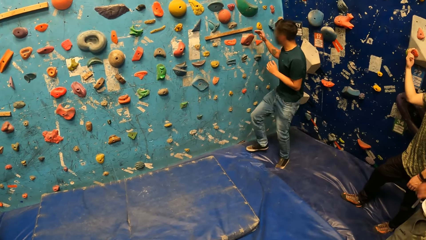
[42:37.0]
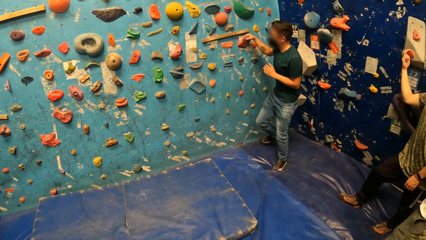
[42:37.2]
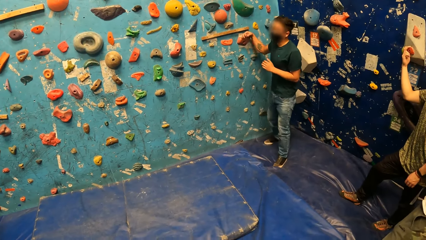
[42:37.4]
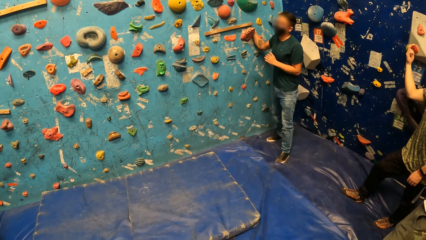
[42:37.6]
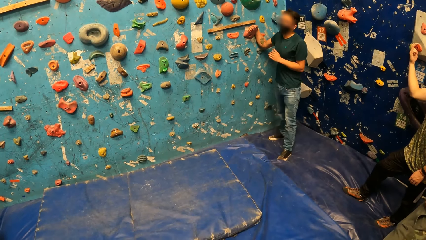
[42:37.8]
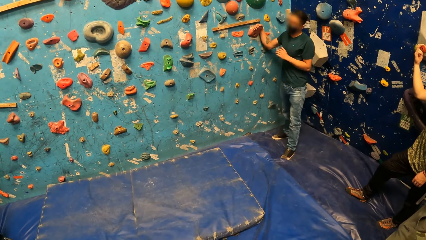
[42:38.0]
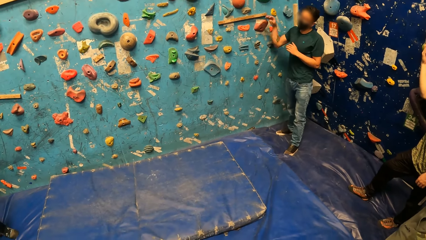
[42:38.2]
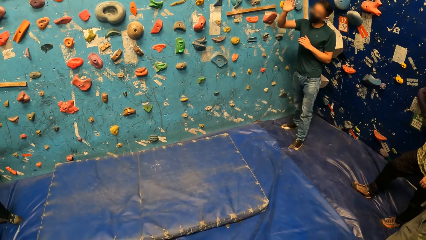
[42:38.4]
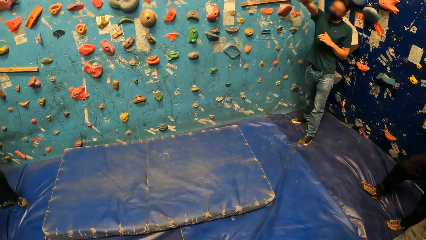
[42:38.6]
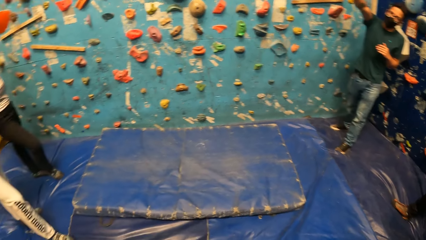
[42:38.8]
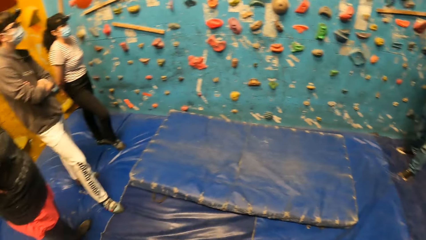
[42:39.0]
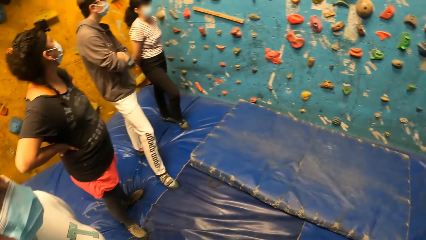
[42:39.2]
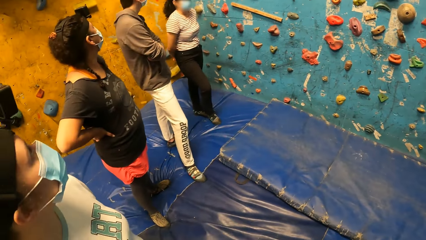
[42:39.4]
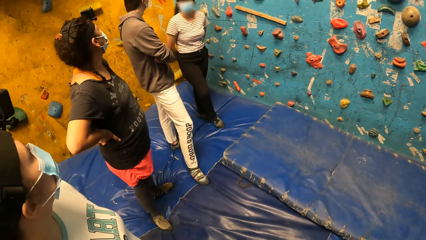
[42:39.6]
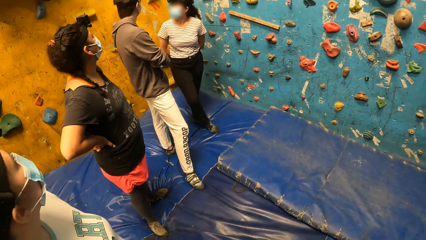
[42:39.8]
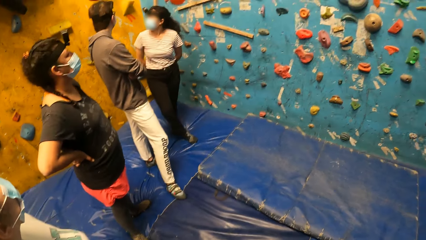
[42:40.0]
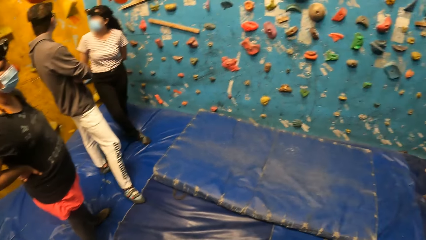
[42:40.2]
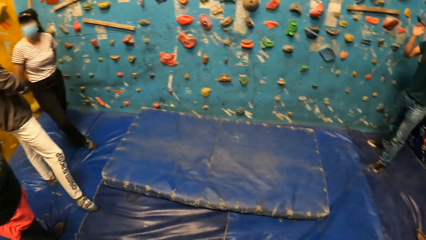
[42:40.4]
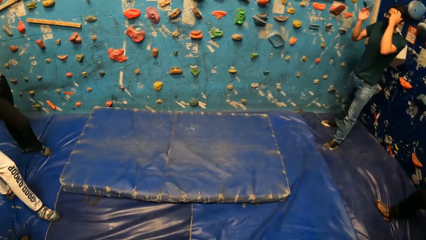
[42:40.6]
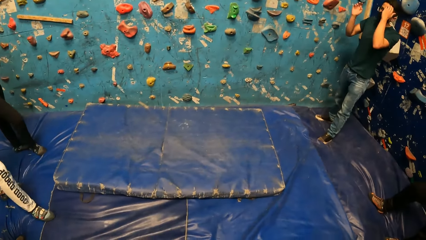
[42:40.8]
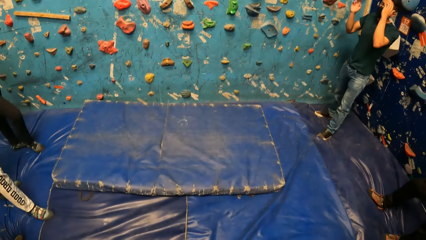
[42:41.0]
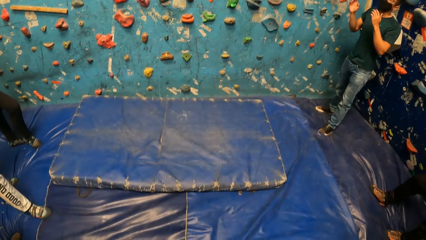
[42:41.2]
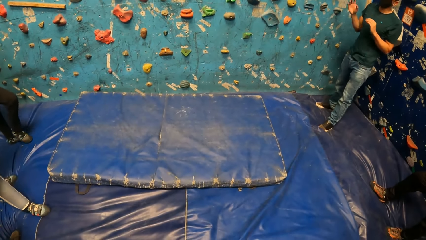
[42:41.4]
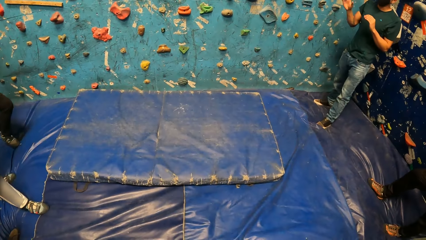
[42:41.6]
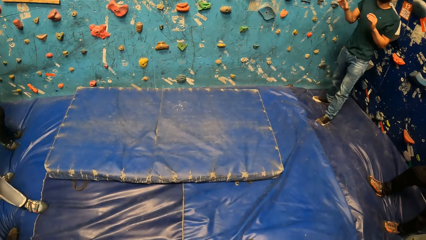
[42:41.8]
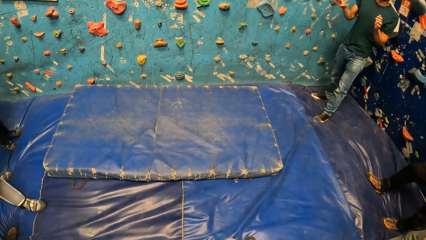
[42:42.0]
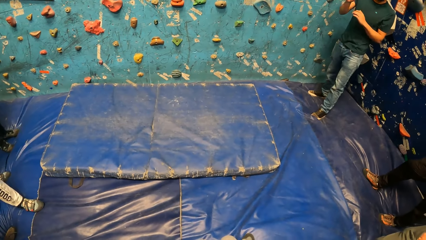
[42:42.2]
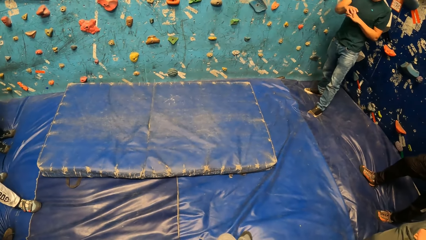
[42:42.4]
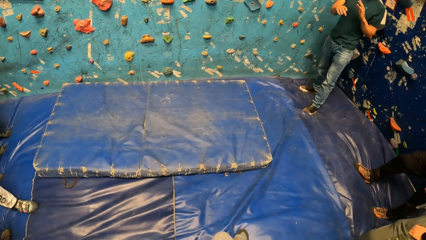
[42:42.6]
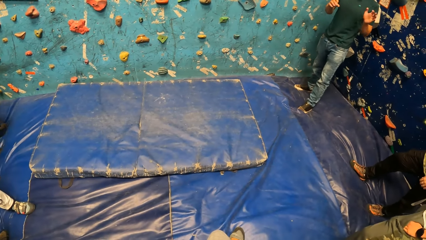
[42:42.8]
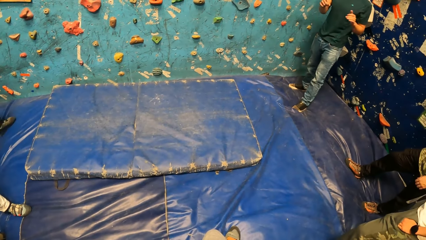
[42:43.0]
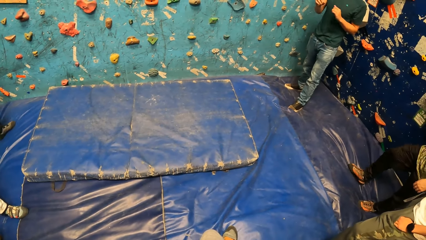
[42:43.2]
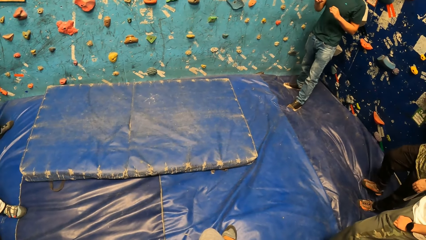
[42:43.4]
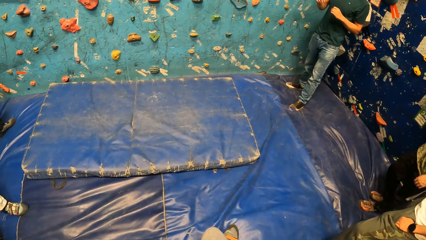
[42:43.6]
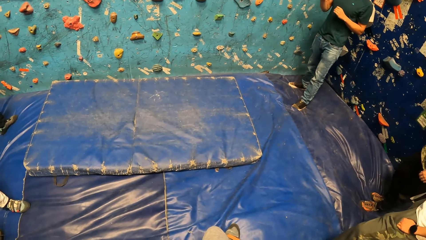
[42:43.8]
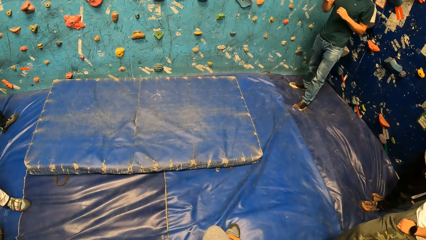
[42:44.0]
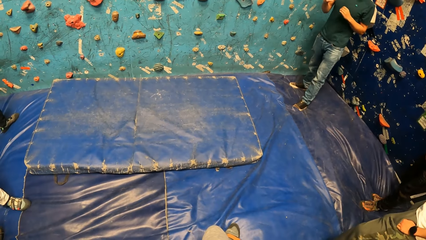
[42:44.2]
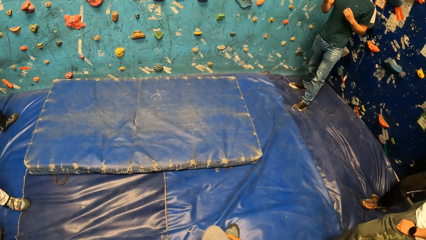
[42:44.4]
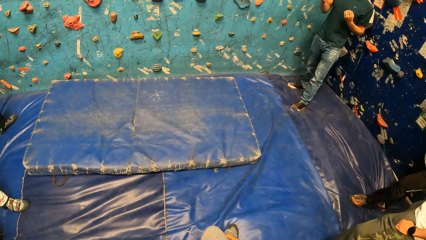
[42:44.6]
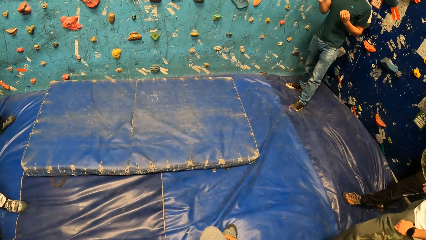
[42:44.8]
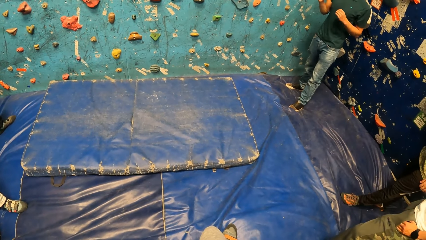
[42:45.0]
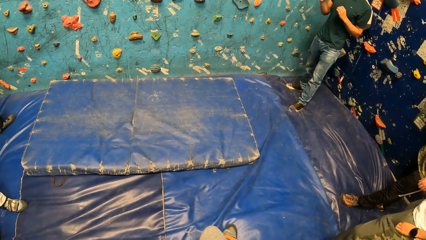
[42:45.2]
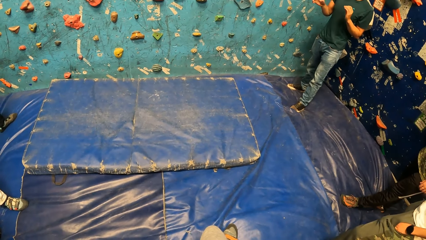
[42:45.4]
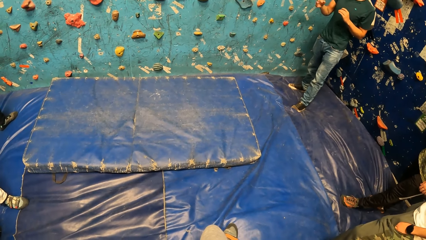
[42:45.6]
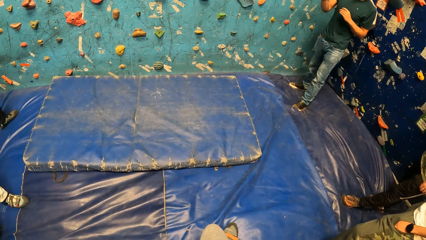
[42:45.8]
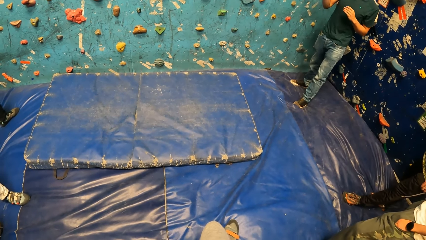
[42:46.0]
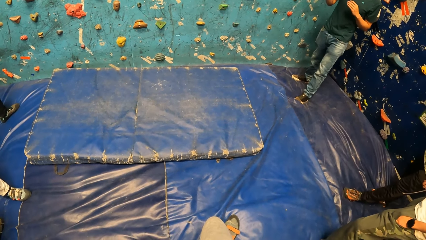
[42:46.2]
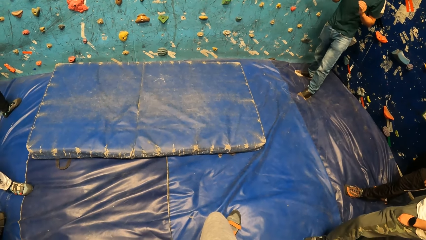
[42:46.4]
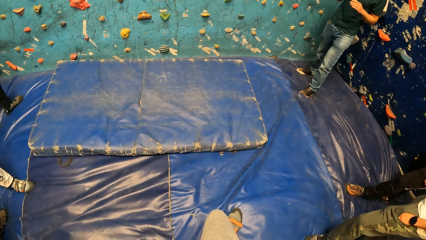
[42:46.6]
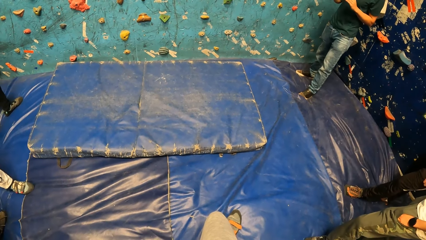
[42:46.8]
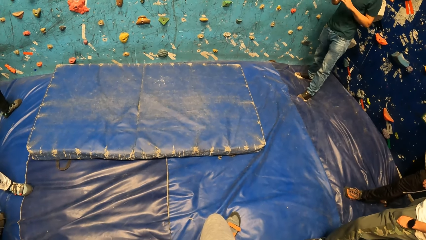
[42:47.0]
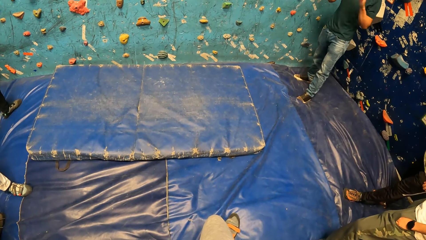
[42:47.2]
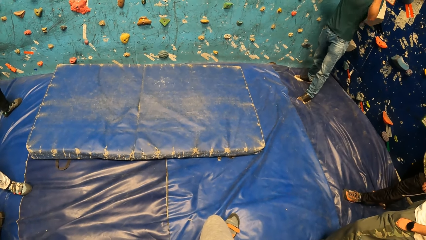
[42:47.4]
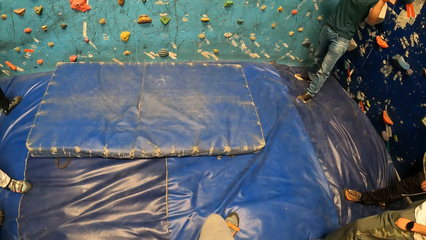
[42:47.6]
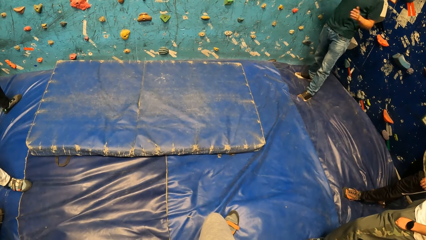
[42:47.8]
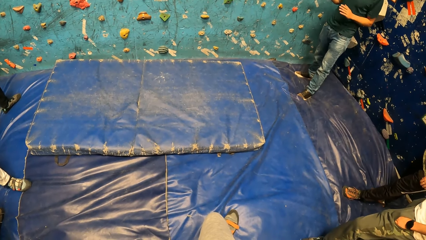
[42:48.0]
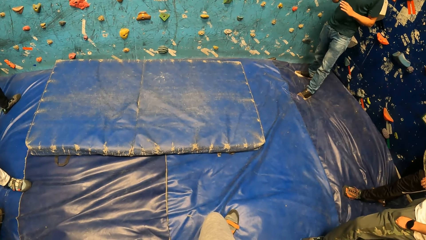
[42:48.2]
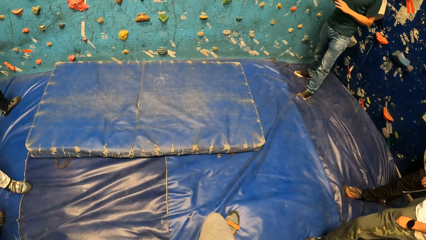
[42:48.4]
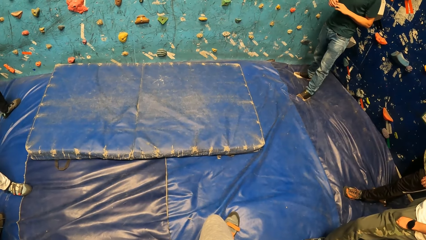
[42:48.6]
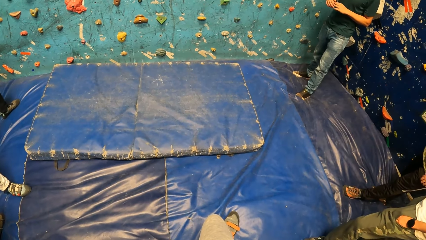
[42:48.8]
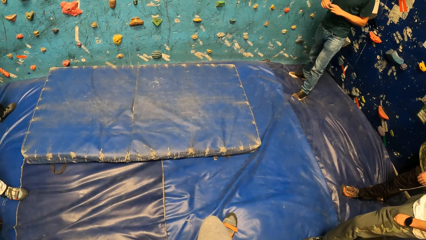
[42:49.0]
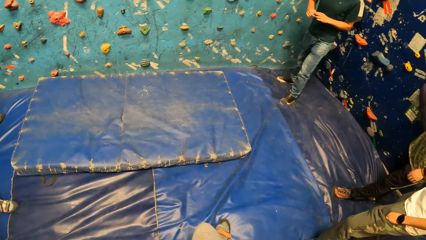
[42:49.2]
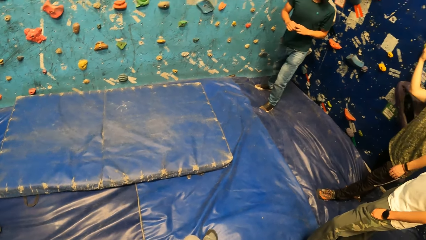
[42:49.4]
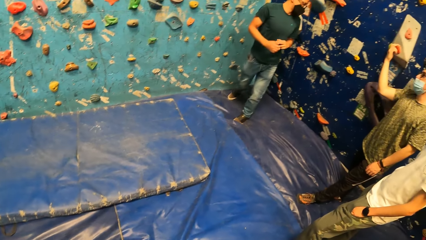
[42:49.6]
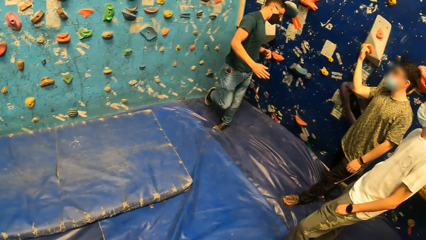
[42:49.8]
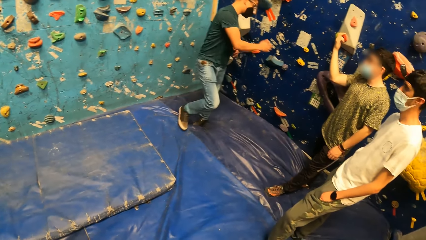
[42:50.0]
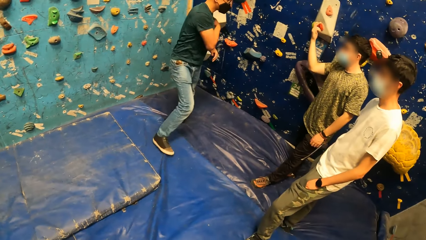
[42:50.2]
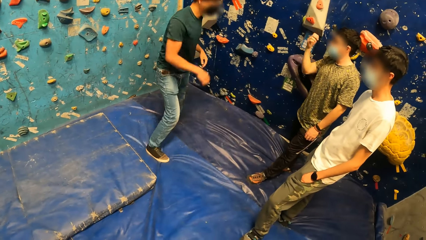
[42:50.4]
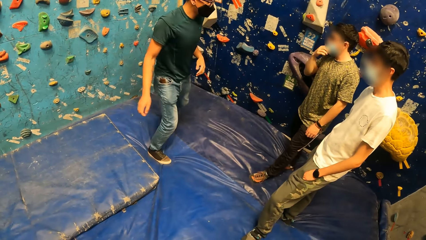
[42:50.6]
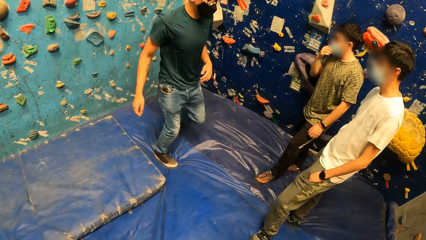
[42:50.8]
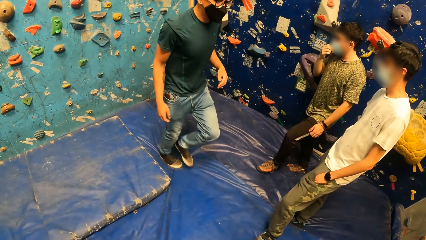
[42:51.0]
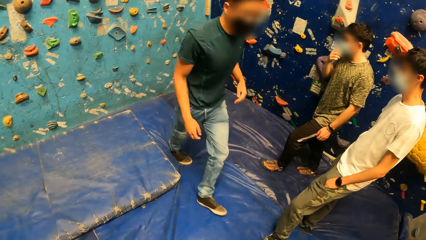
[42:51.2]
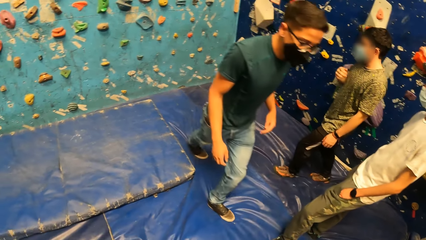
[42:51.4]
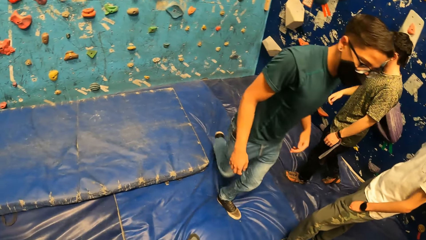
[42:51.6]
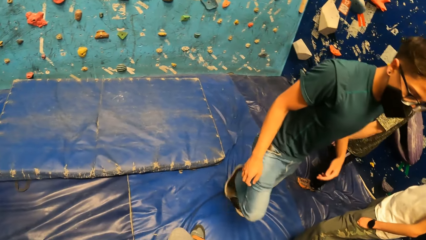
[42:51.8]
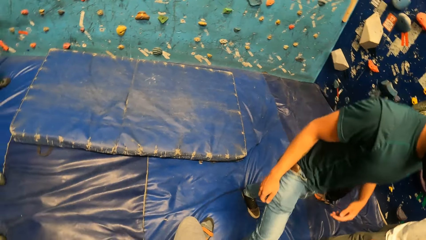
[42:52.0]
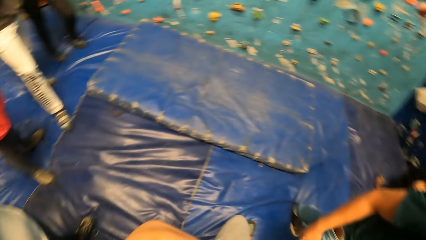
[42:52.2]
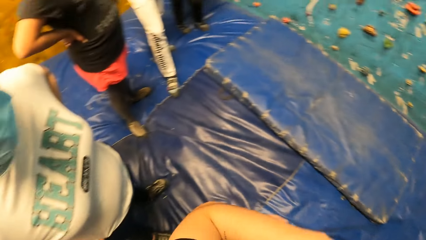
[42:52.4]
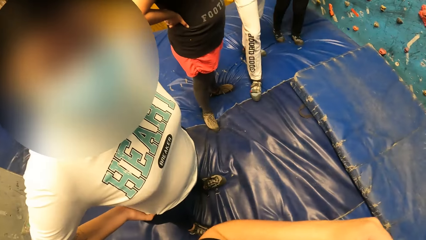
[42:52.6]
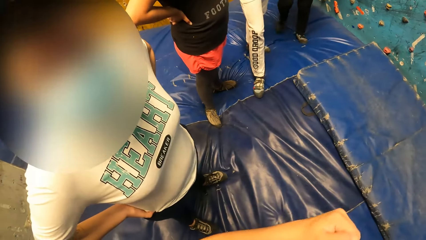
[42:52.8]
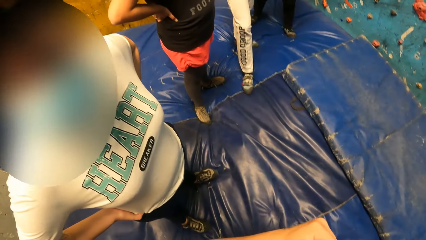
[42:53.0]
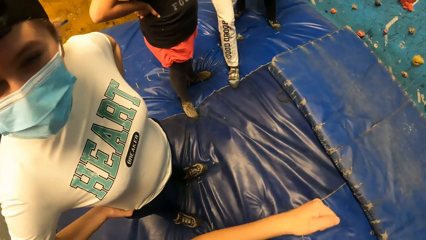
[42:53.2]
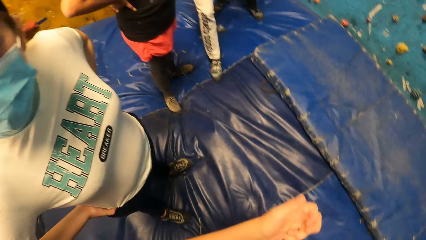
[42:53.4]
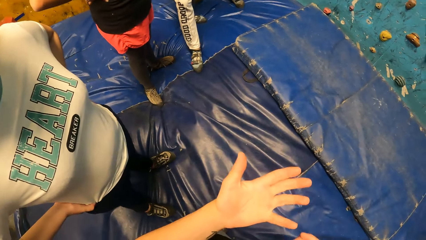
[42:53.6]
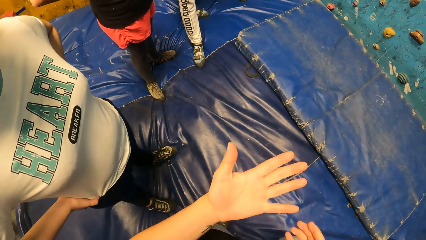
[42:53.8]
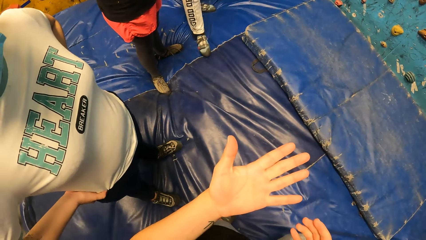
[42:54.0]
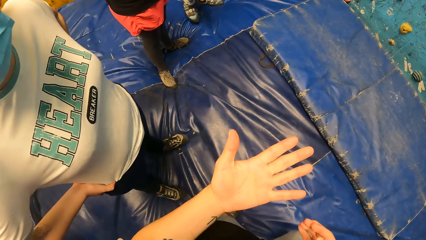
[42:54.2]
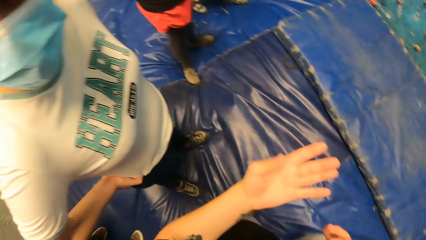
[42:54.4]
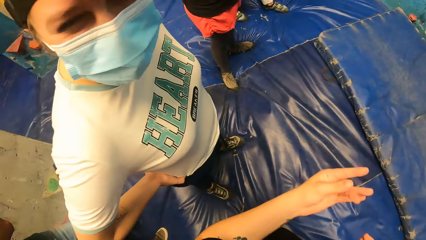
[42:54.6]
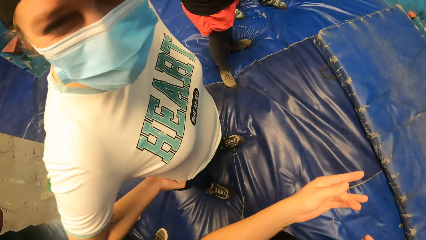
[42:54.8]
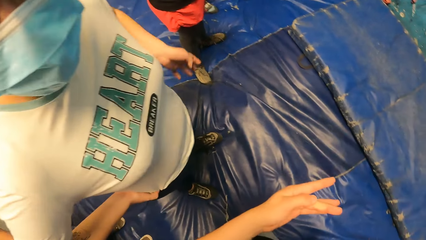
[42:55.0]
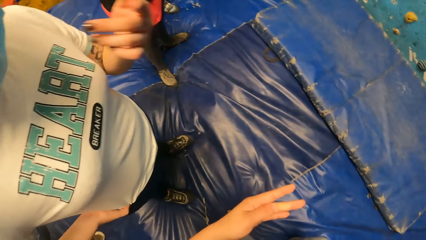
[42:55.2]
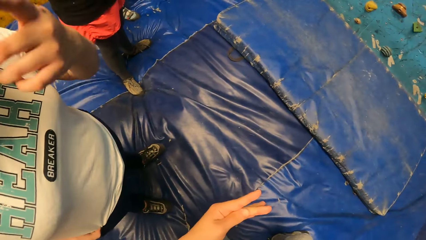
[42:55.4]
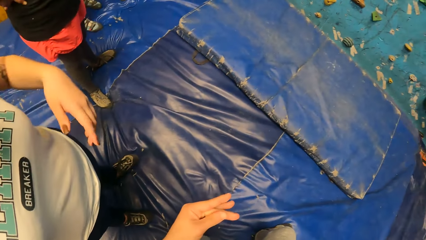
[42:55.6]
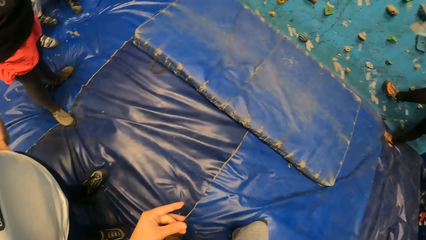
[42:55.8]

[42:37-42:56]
A man holds on the climb wall. He points up the wall climb, converses in the climb wall room, and walks on the climb wall floor. Another man points up the climb wall. The other man walks towards the climb wall. The camera wearer looks at a lady. He looks at his hands. He stretches his left hand. A woman converses with a third man in the climb wall room.
